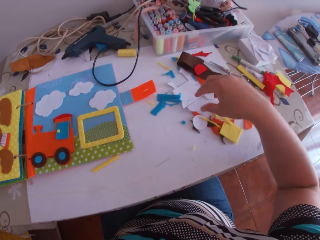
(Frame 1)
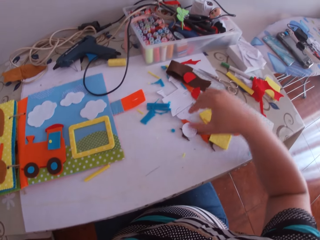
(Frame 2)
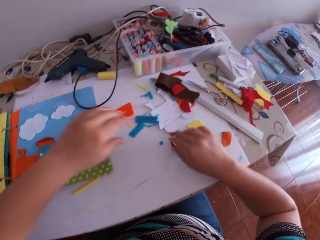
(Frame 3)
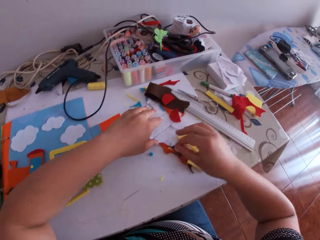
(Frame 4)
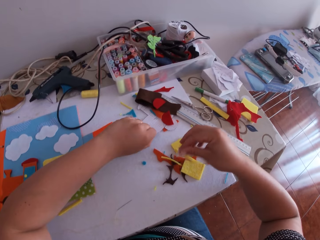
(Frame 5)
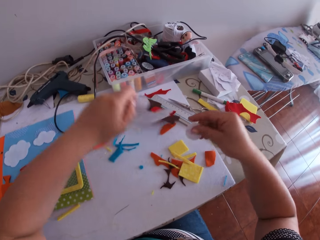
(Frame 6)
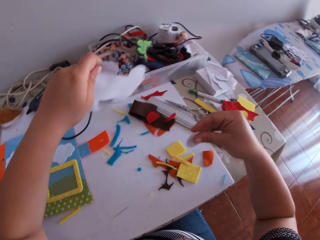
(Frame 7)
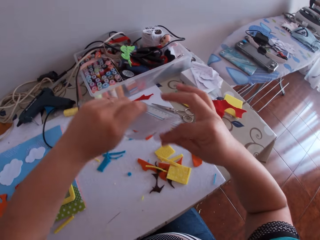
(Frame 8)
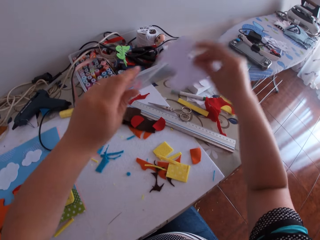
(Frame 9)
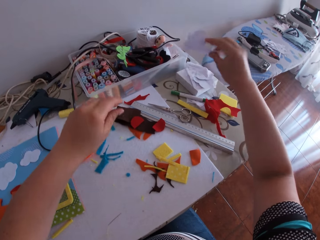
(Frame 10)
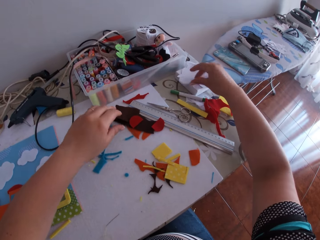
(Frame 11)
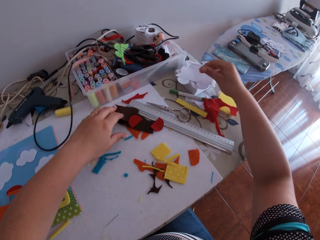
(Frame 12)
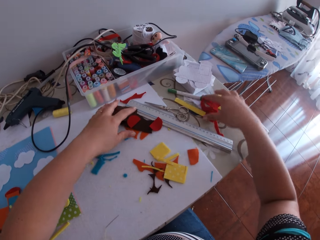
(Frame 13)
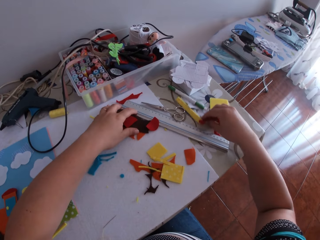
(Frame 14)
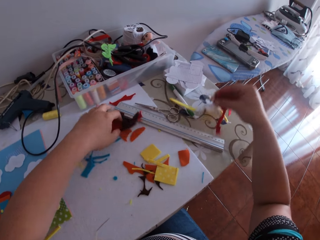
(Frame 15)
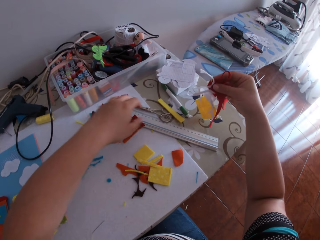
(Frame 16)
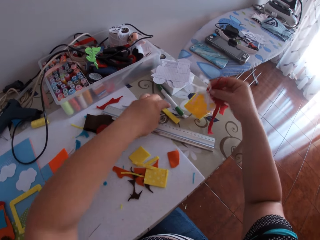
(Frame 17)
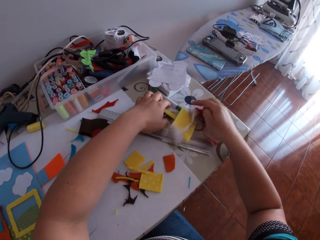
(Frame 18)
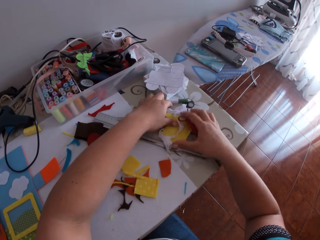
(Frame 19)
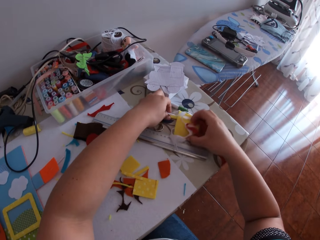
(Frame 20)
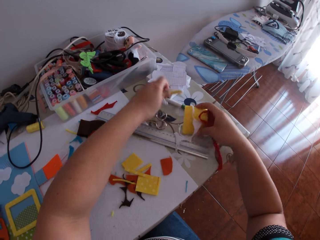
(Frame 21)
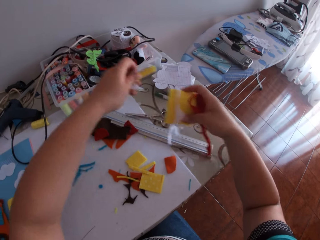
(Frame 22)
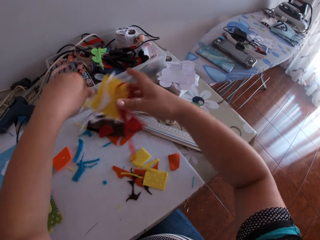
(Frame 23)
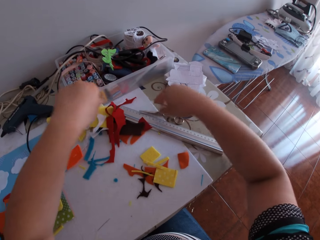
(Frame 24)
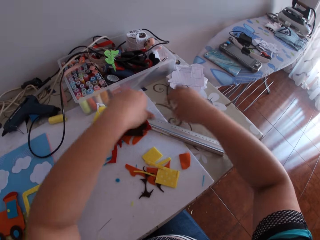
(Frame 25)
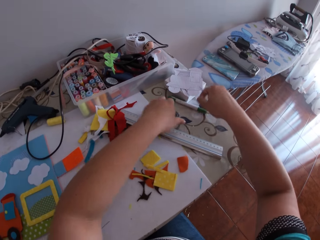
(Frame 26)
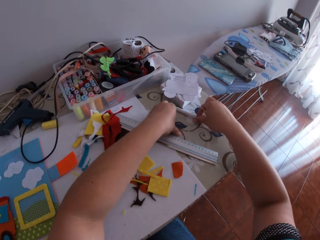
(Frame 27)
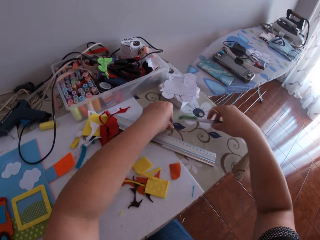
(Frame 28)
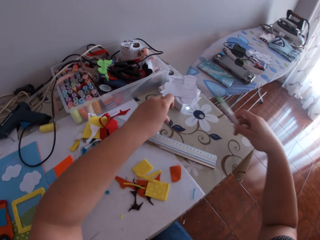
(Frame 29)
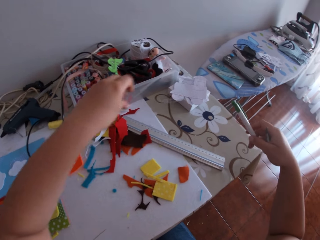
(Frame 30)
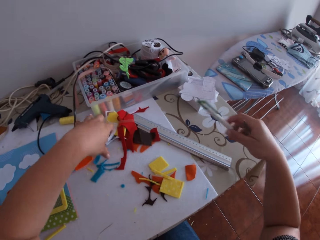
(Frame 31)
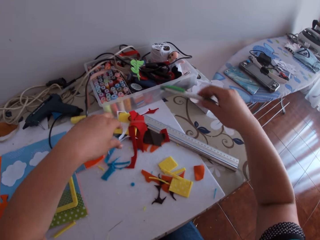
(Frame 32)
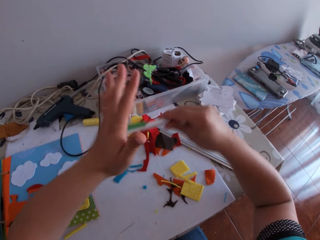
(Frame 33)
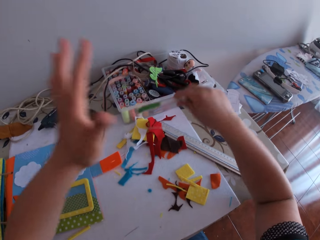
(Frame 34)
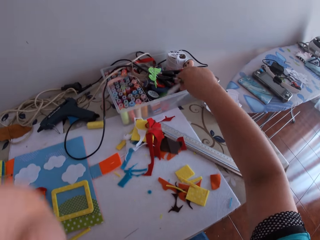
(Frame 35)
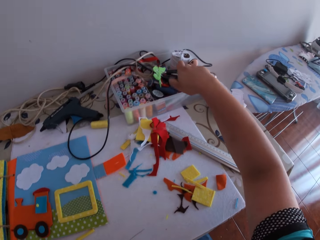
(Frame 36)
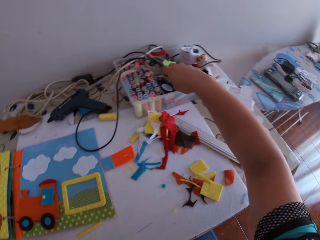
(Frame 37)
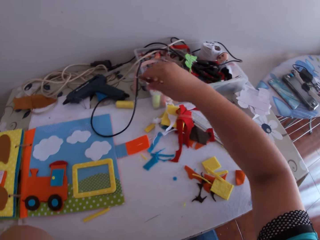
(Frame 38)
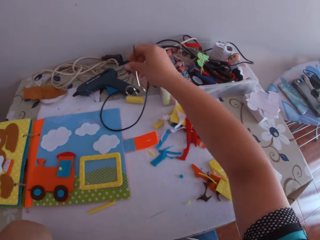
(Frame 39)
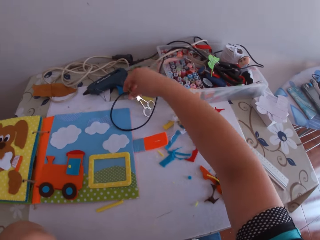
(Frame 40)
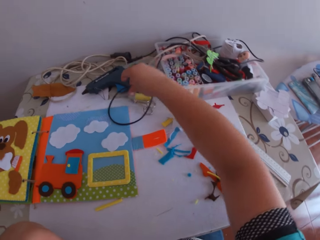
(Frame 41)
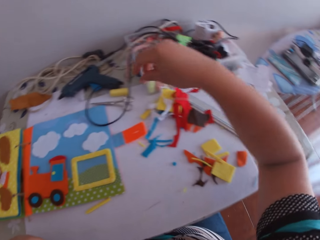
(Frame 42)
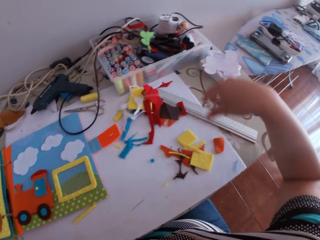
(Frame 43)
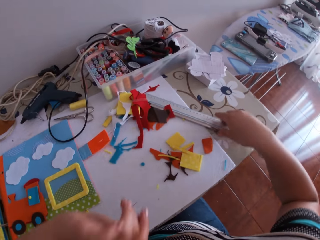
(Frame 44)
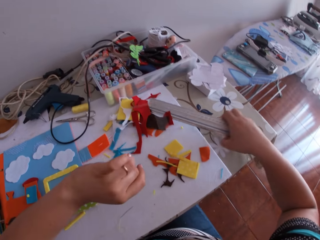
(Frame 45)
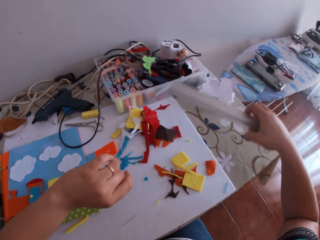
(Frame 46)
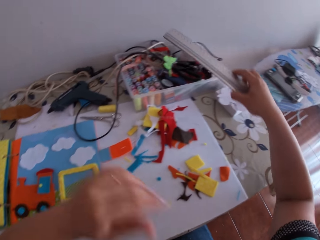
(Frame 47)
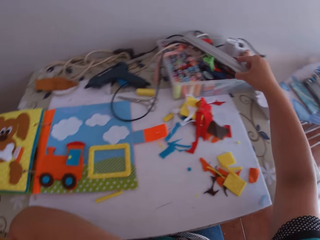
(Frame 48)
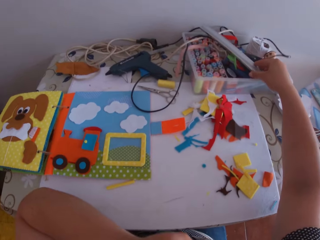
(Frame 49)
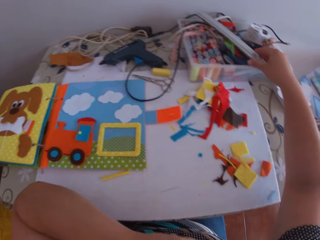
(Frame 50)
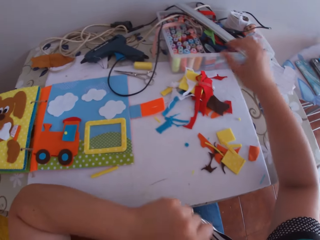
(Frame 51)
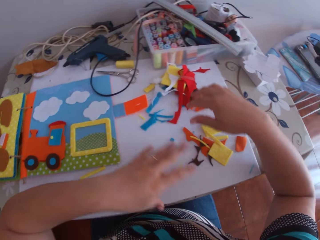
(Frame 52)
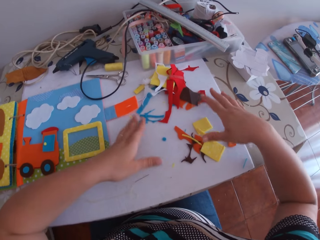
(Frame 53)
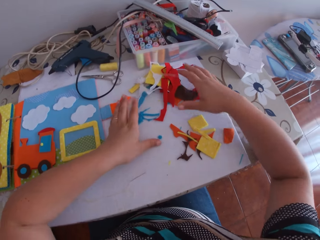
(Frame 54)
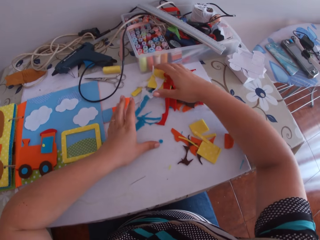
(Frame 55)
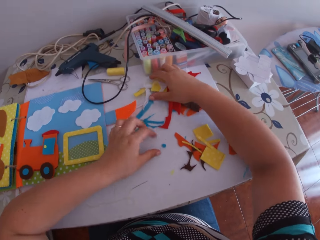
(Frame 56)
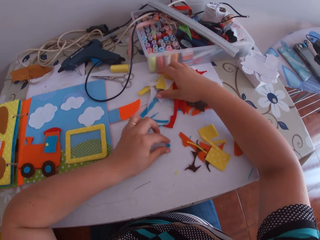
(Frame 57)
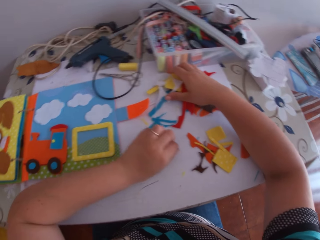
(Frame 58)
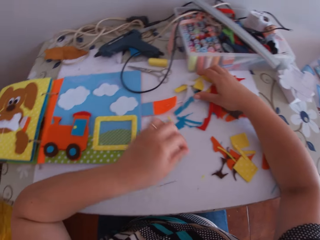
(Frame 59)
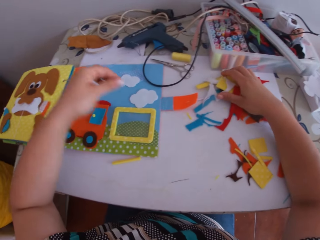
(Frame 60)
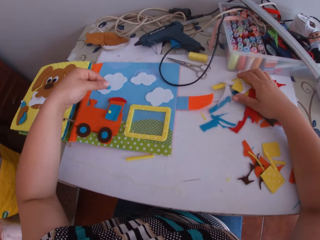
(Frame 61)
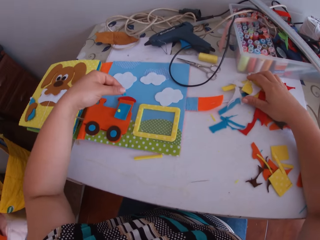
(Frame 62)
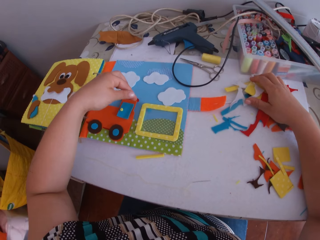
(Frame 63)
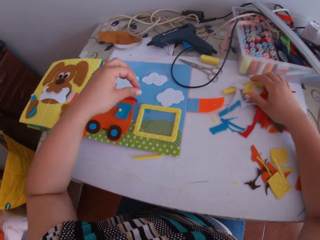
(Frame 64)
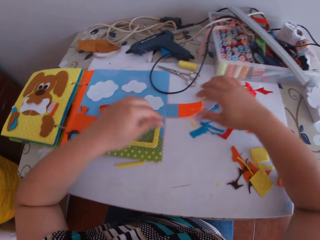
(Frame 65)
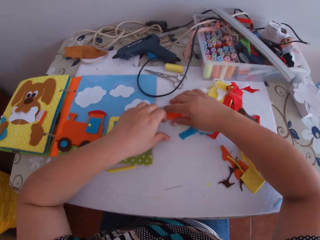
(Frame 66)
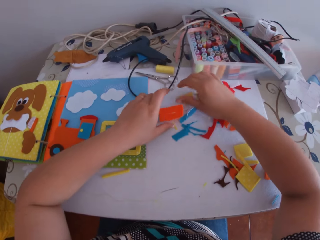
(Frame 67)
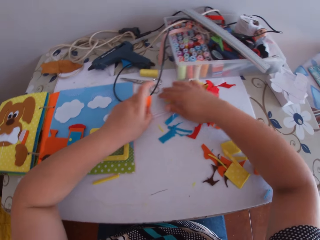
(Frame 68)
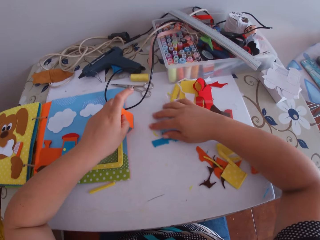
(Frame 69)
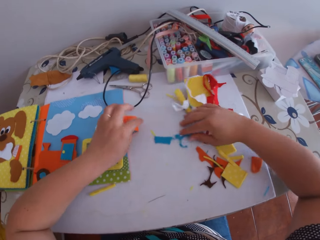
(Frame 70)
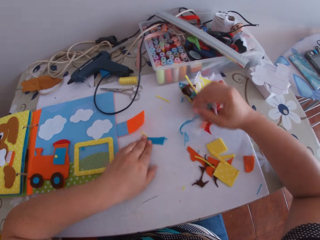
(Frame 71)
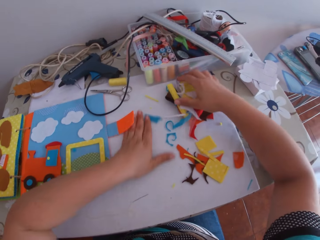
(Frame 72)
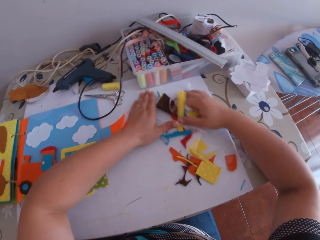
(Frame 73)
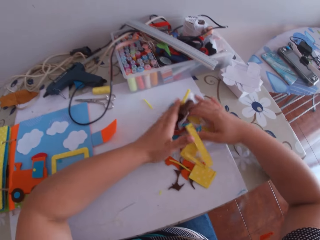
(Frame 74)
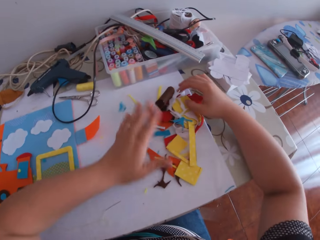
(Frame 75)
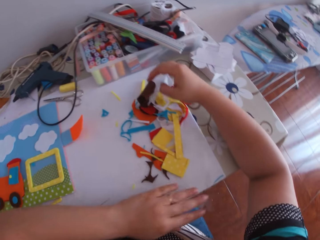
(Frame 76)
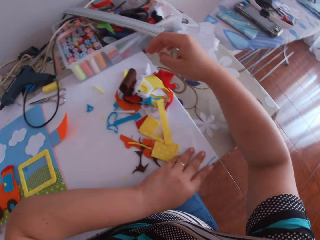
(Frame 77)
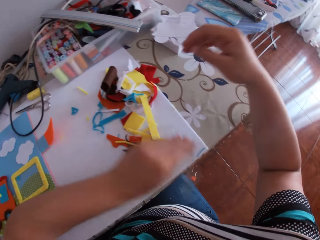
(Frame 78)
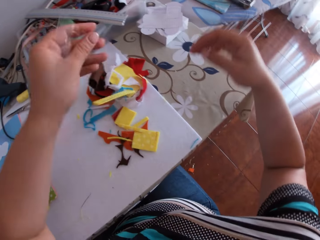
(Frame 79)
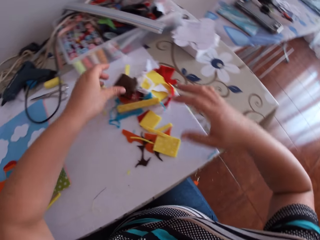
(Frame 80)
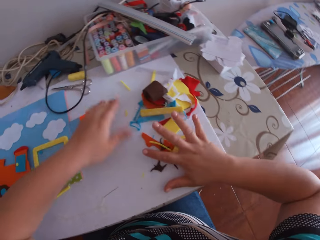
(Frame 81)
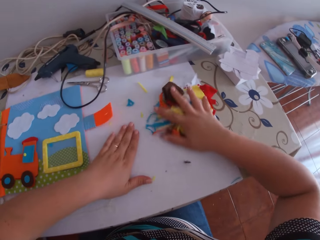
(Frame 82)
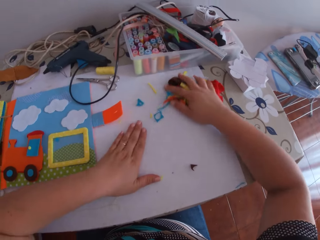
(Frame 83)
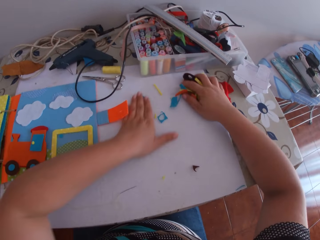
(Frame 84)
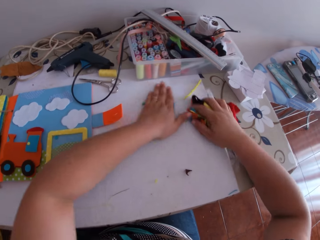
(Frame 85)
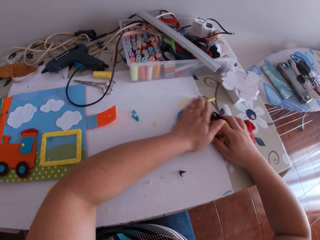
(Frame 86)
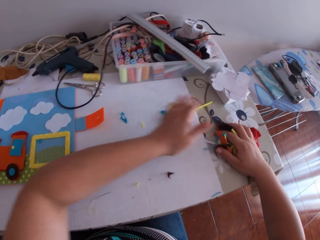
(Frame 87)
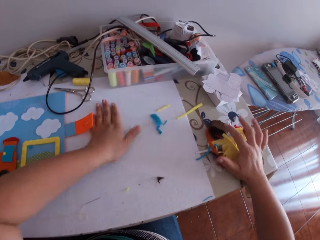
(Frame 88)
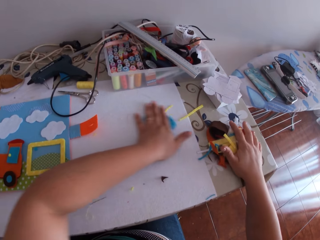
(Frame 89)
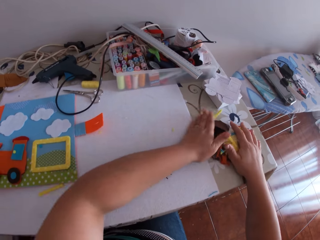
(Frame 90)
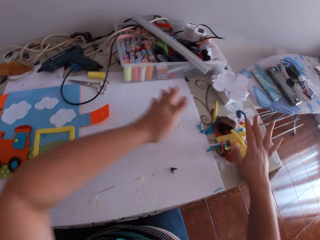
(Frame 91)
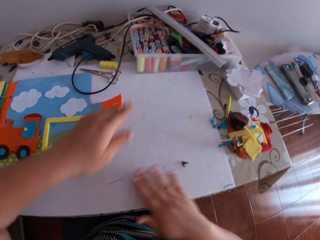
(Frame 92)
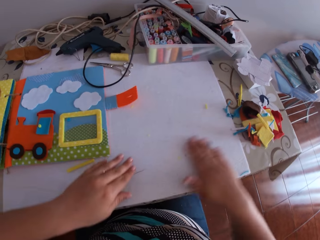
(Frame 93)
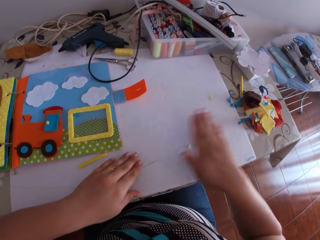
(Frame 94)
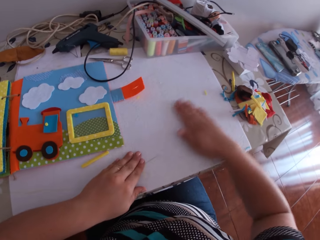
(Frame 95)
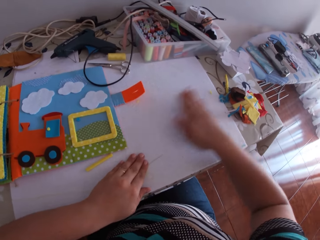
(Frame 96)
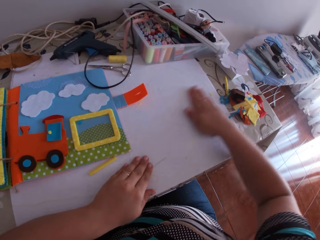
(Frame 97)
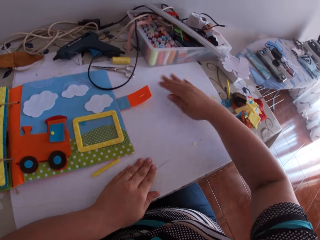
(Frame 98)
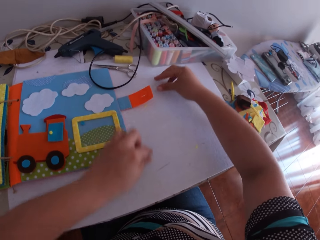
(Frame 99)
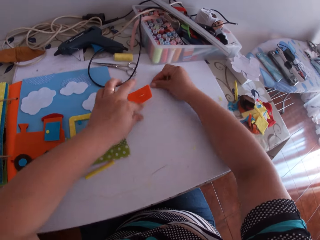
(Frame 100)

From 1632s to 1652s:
The camera wearer drops the needle on the table with her right hand. She picks up a white cardboard on the table with her right hand. She picks up a white cardboard on the table with her left hand. She puts the white cardboards together with both hands. She holds a piece of paper. She drops the white cardboards on the table with her right hand. She swings her hand. She packs pieces of cardboard with her right hand. She picks up the felt material. She swings her hand. She packs the pieces of cardboard with her left hand. She drops the felt material on the desk, picks up the felt material. She drops the pieces of cardboard on the table with both hands. She swings her hand. She drops the felt material on the desk. She picks up the scissors on the table with her right hand. She swings her hand. She picks up a pen on the table with her right hand. She swings her hand. She presses the pen with her left hand. She drops the pen in the plate with her right hand. She drops the scissors on the table with her right hand. She swings her hand. She picks up a ruler on the table with her right hand. She swings her hand. She drops the ruler on the plate with her right hand. She touches something. She swings her hand. She places her right hand on the table. She picks up a blue piece of cardboard with her left hand. She places the blue piece of cardboard on the binder. She swings her hand. She clears the table with her right hand. She picks up the felt material and moves the felt material. She clears the table with both hands. She swings her hand and wipes the desk.
